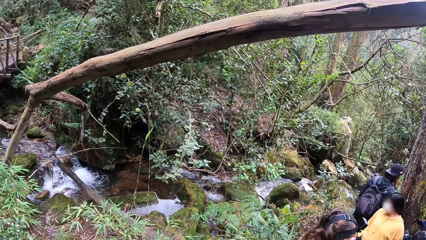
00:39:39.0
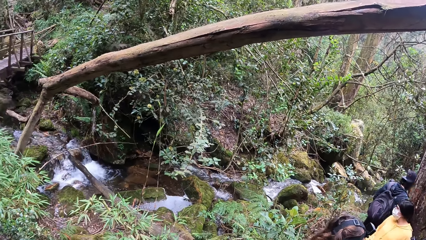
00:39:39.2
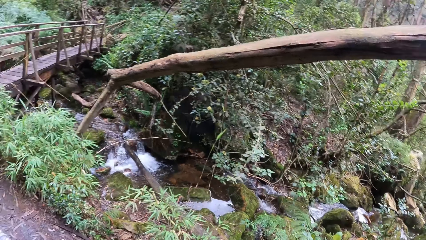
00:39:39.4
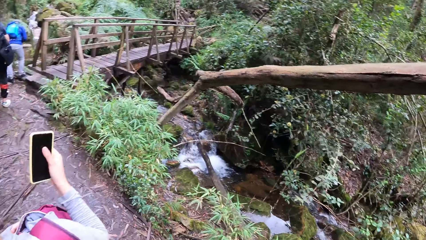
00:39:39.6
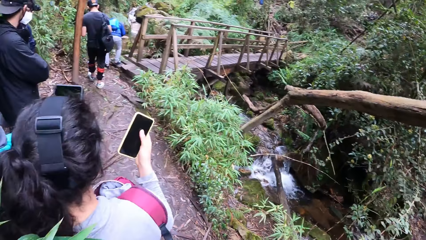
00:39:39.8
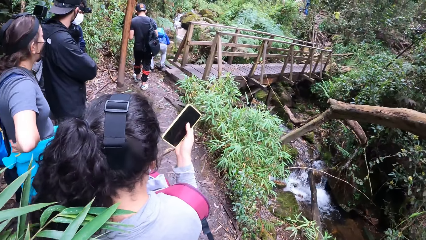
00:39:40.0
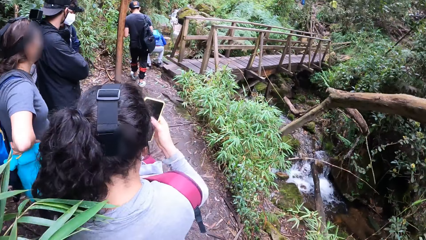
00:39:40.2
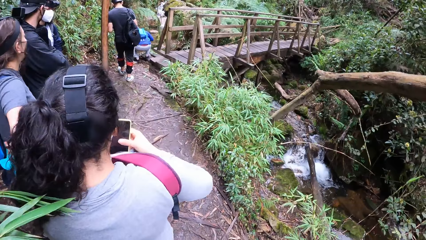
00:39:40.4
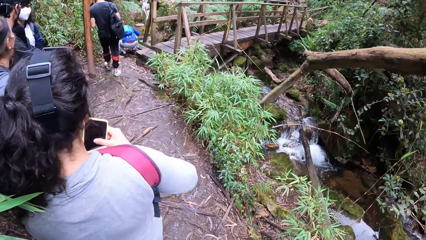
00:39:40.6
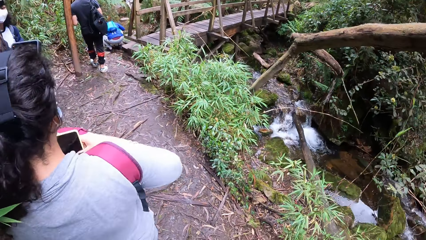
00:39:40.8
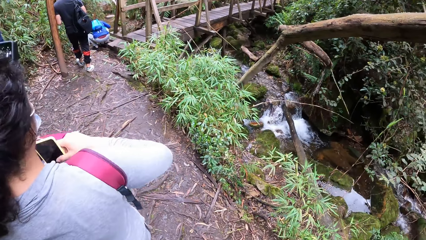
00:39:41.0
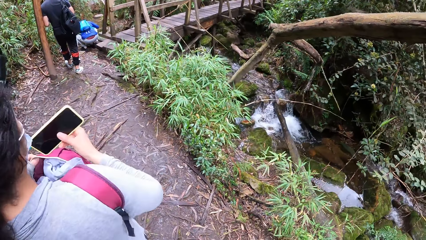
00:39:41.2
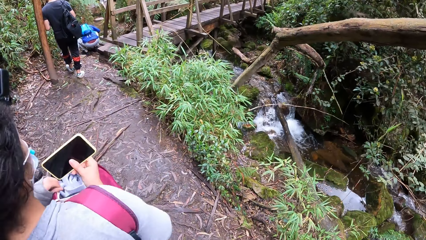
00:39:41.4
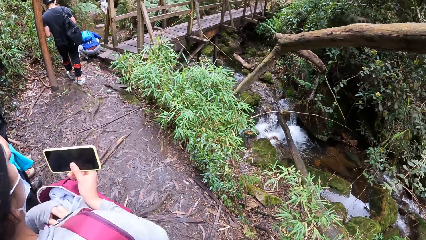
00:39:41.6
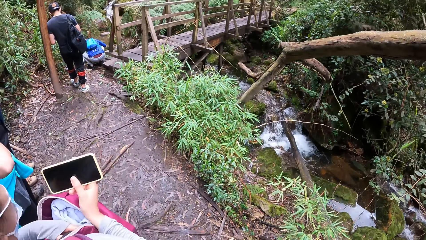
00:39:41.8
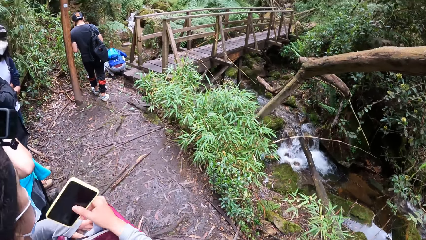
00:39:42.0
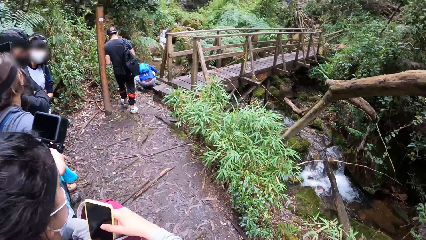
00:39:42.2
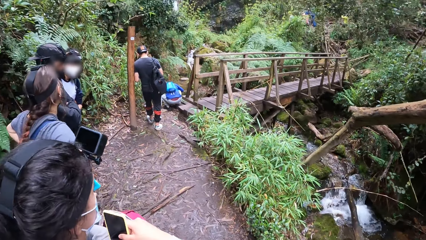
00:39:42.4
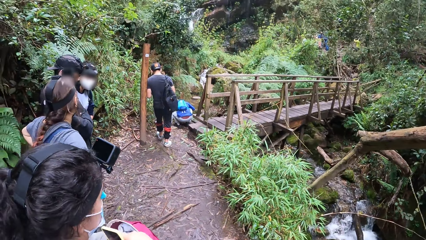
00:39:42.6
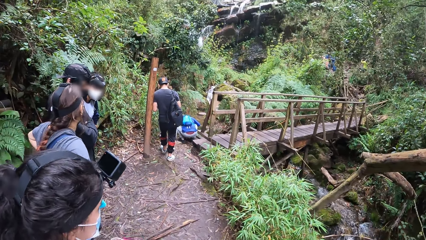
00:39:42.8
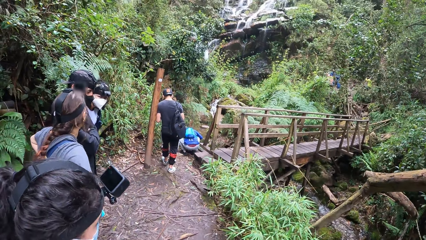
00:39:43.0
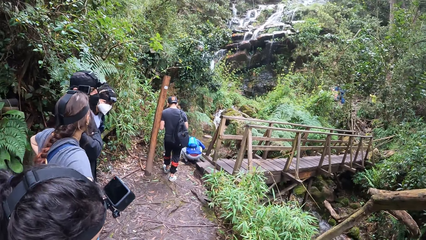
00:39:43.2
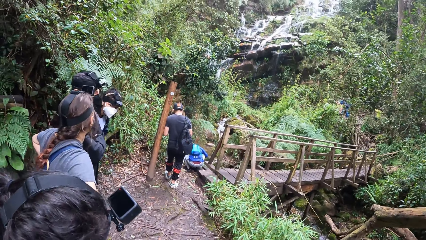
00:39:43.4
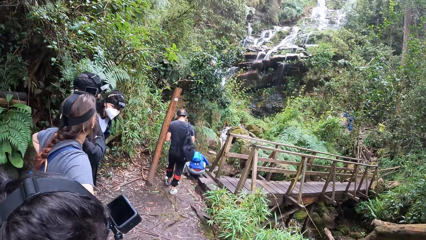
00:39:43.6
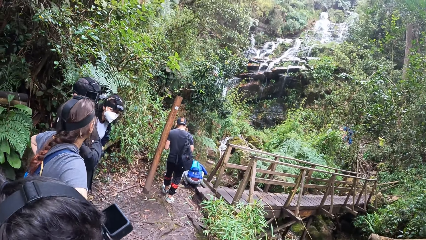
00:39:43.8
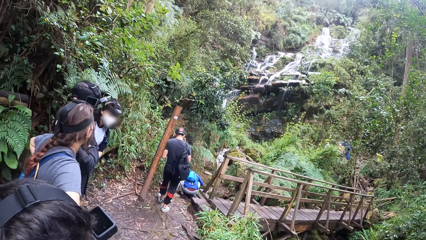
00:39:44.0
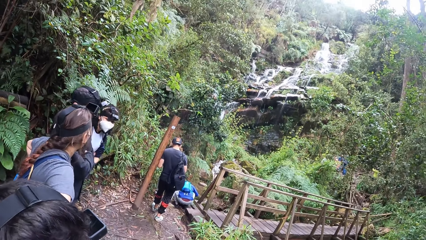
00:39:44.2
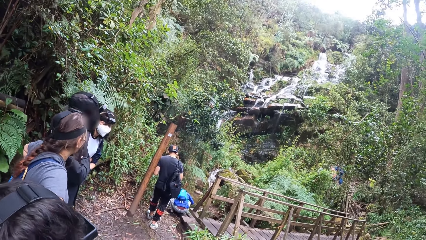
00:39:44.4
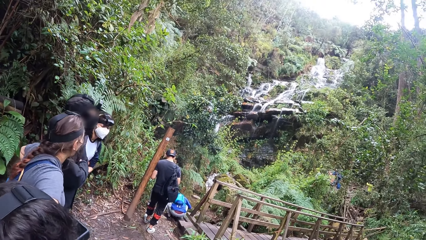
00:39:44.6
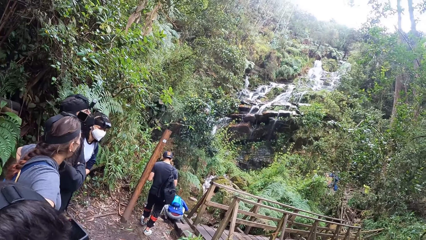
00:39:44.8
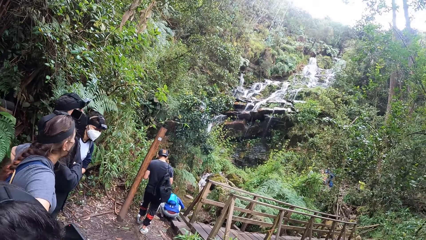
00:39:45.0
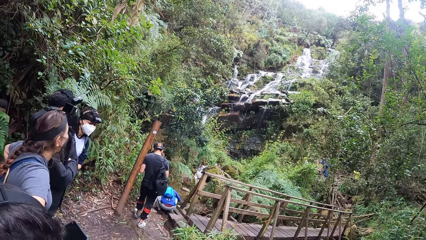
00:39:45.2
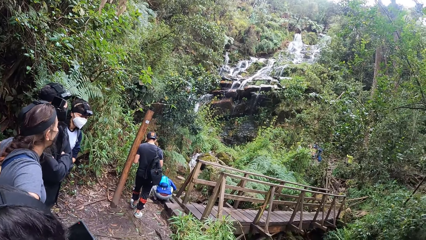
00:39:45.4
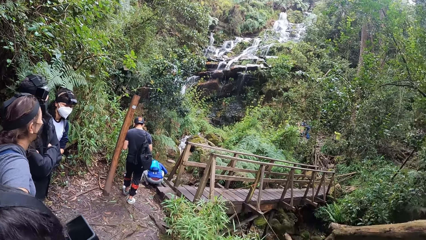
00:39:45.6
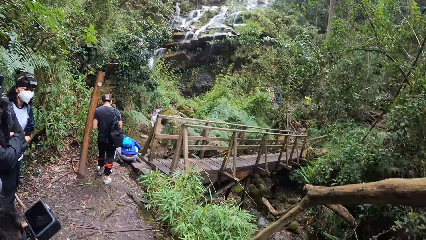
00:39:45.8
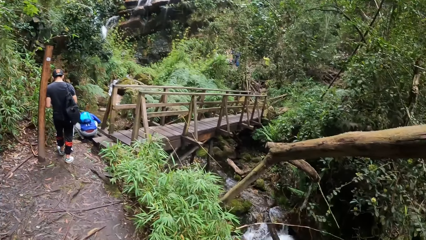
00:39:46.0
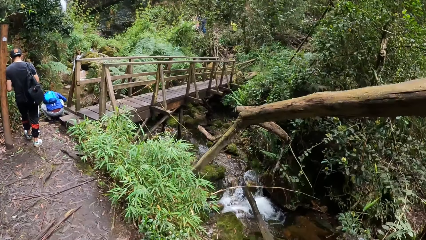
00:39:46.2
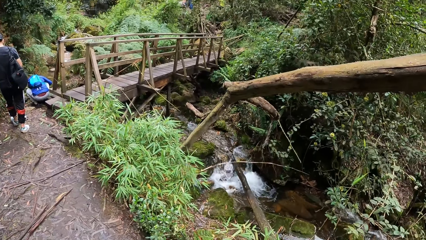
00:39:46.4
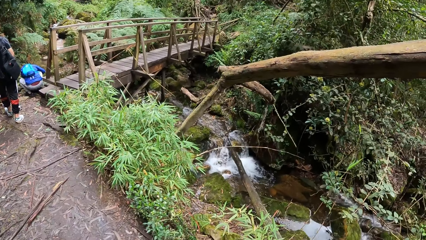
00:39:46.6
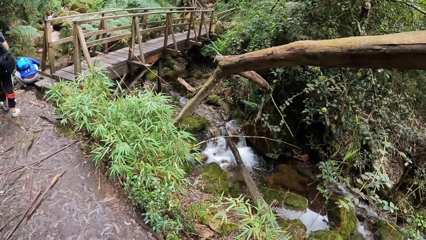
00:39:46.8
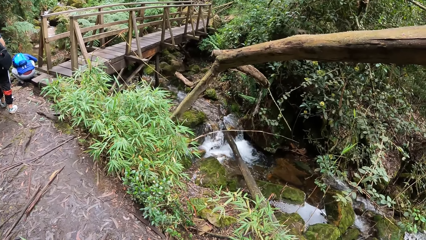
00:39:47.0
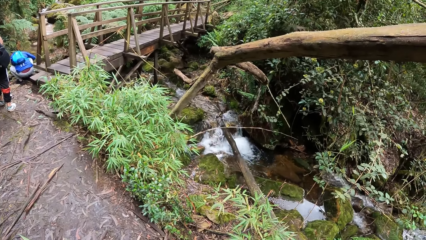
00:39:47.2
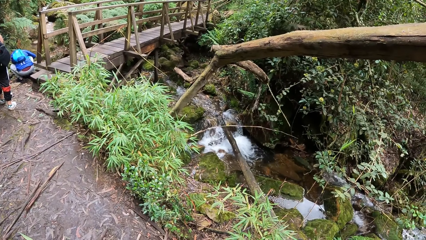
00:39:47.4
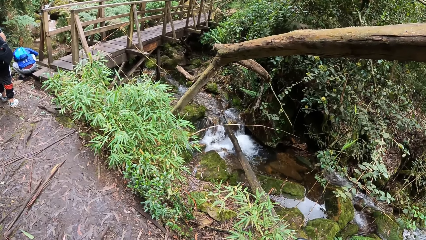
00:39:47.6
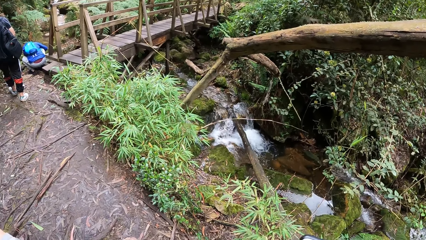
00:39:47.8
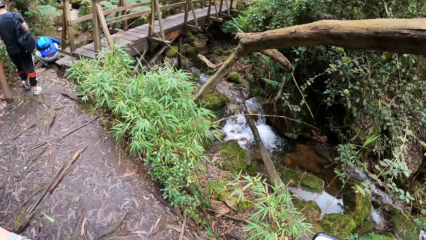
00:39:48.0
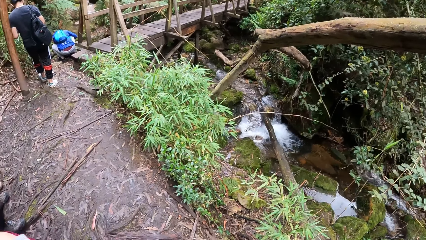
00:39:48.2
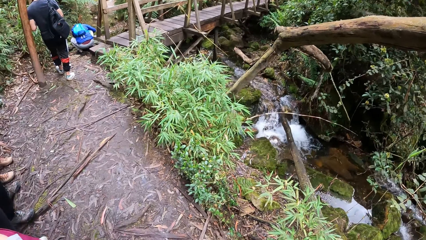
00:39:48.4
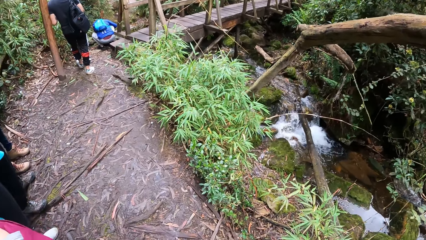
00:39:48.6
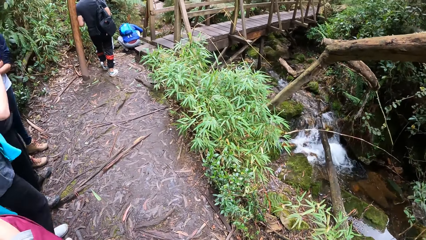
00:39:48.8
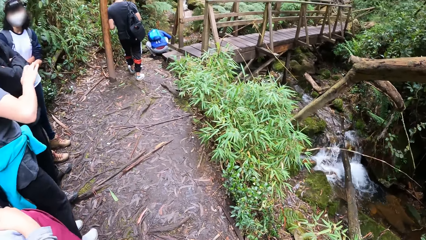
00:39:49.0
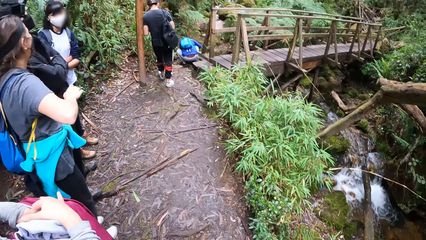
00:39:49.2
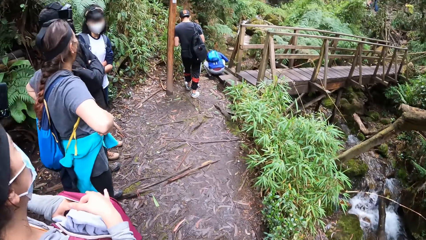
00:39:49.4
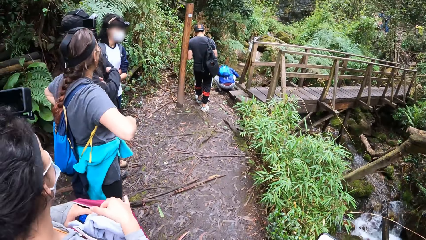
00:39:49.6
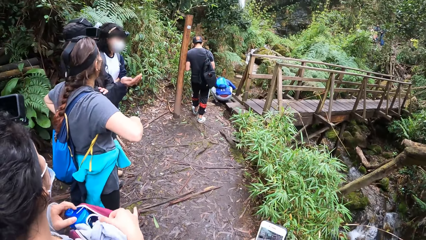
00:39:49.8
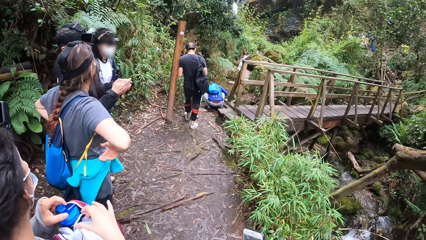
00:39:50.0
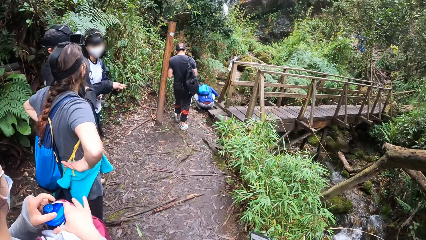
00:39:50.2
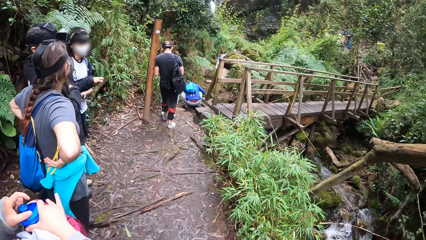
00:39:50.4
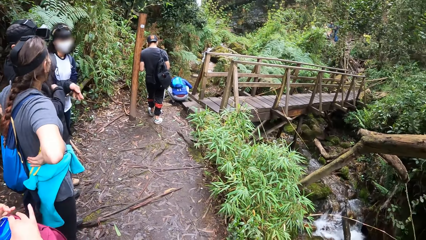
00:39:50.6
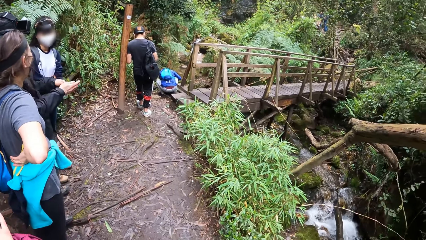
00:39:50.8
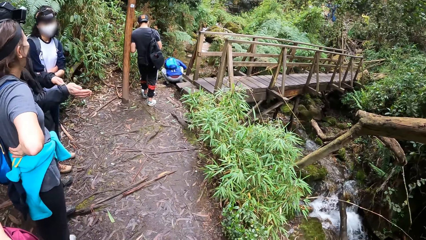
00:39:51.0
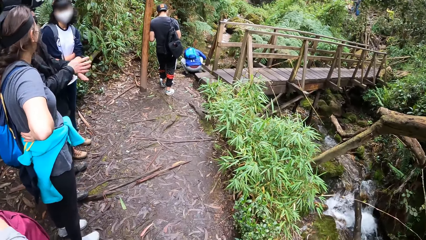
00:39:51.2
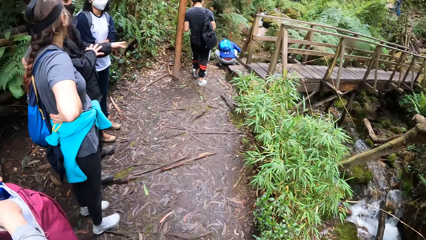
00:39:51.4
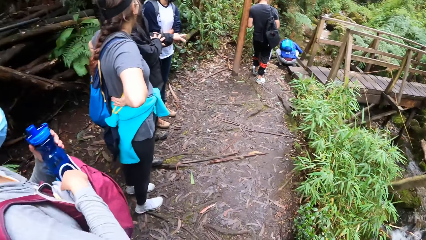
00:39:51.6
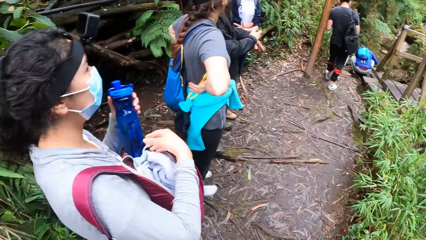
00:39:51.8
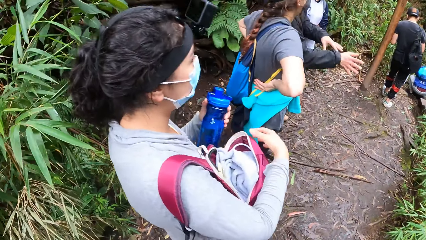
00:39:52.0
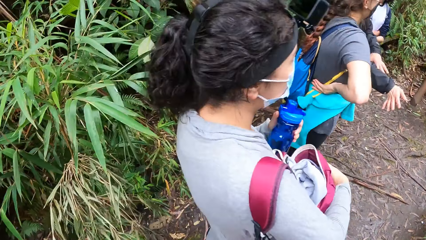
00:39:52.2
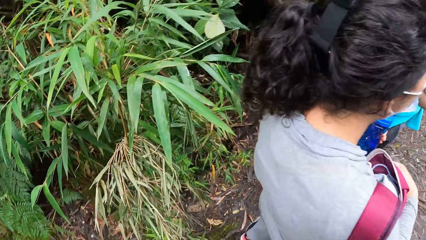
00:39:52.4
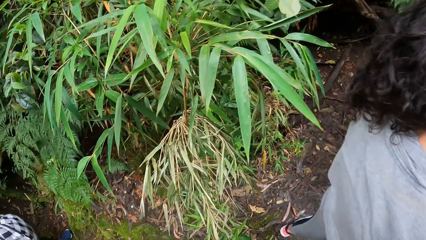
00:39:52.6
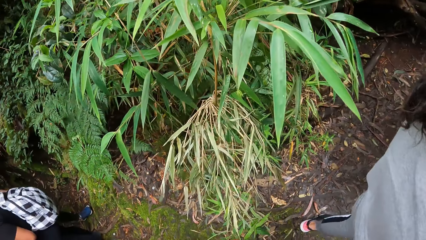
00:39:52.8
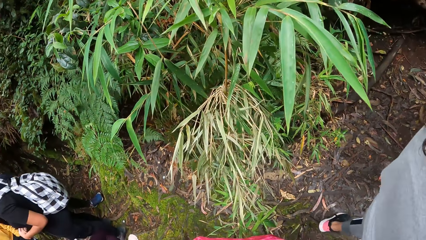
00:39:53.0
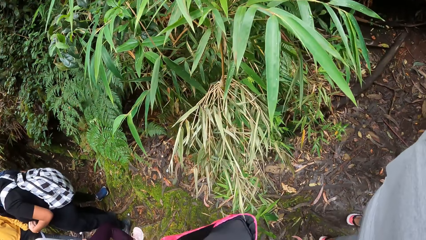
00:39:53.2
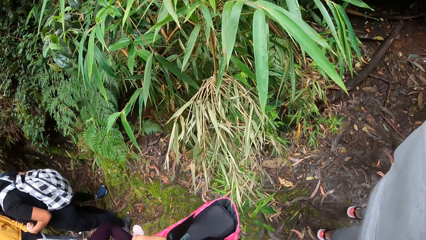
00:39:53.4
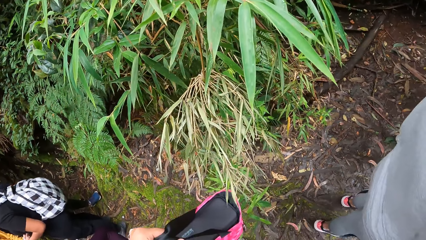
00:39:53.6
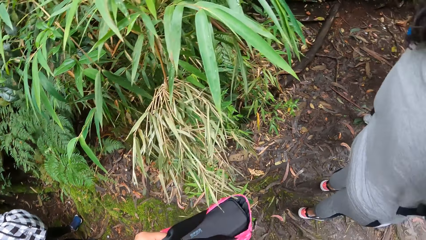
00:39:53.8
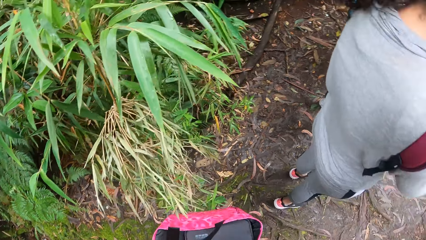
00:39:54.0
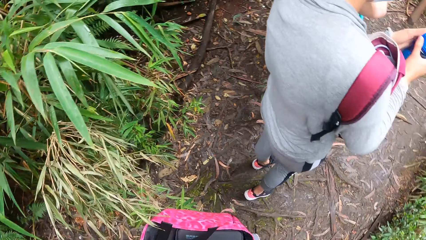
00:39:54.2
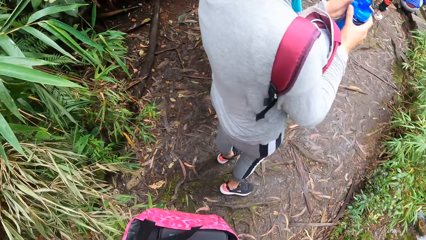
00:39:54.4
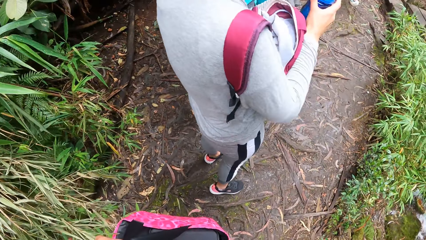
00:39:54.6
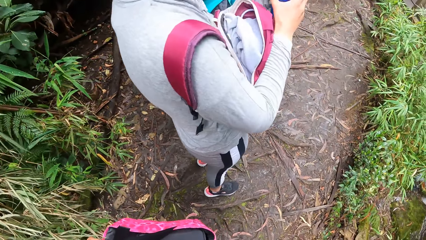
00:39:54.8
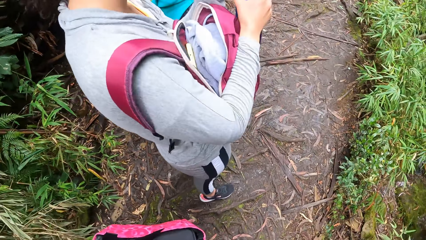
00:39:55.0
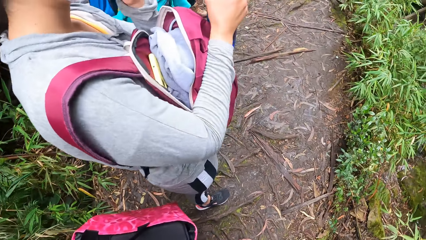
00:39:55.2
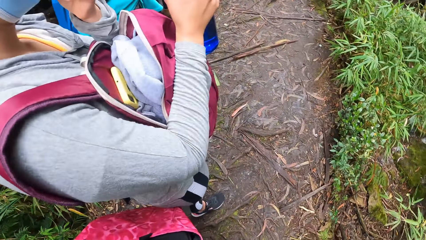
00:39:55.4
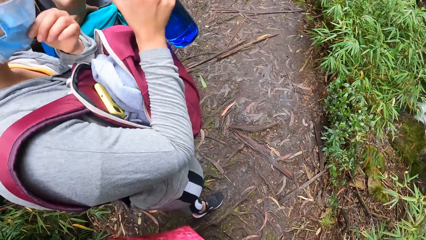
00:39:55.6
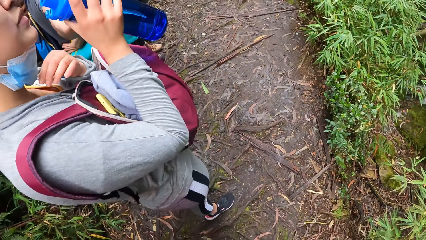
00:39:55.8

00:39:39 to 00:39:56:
A woman places a phone in the bag. The camera wearer looks around the forest. The woman picks a water bottle from the bag. The camera wearer looks around the forest.
